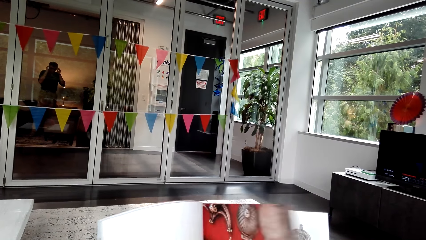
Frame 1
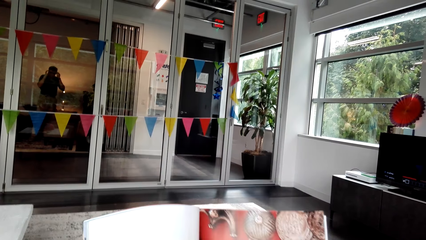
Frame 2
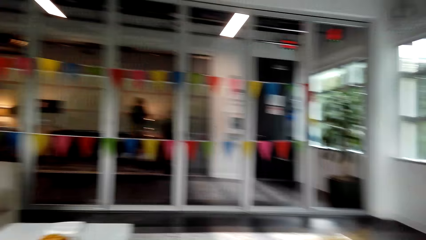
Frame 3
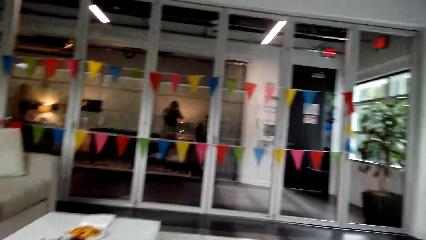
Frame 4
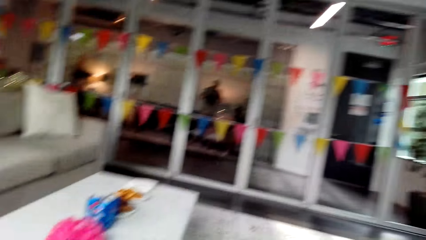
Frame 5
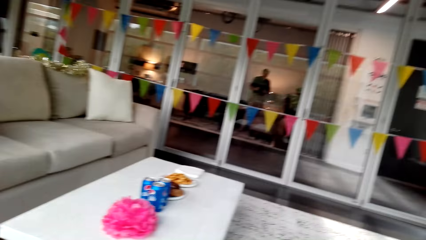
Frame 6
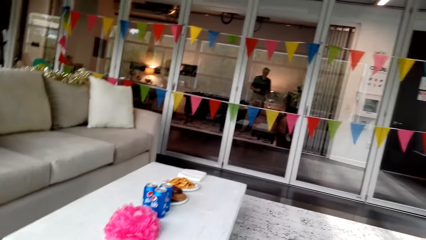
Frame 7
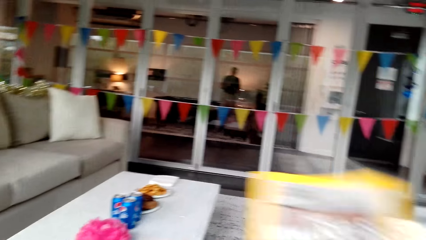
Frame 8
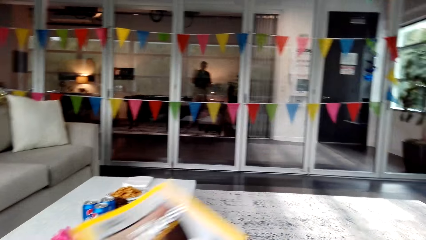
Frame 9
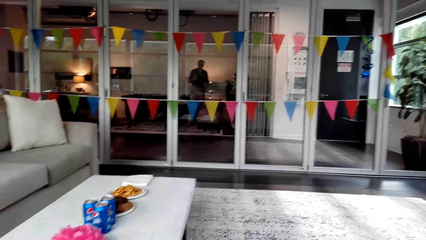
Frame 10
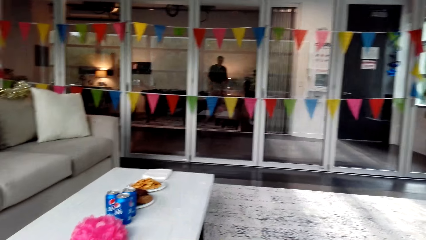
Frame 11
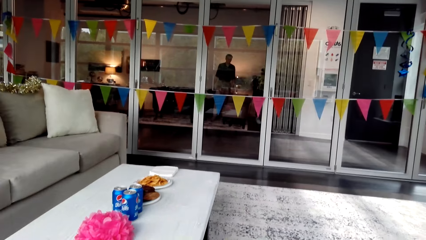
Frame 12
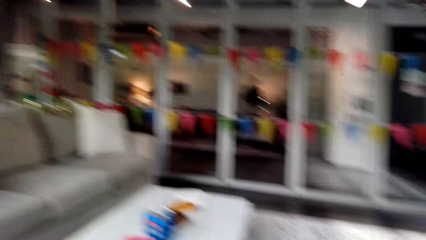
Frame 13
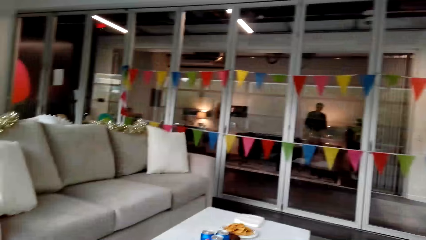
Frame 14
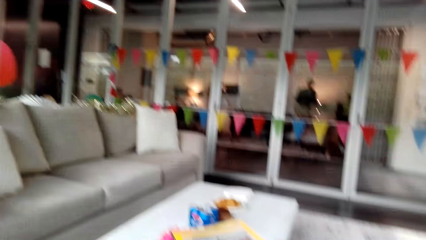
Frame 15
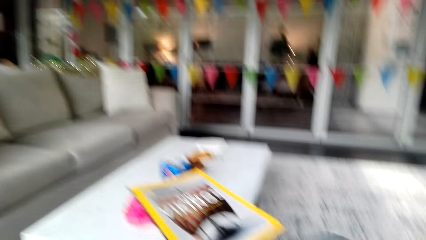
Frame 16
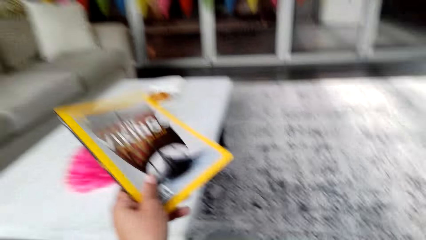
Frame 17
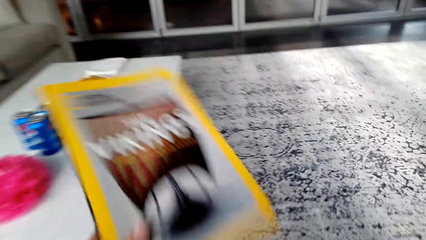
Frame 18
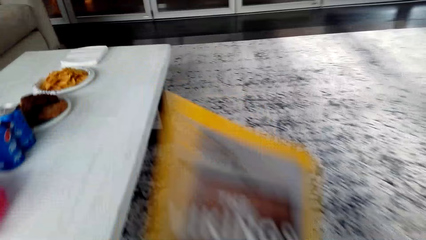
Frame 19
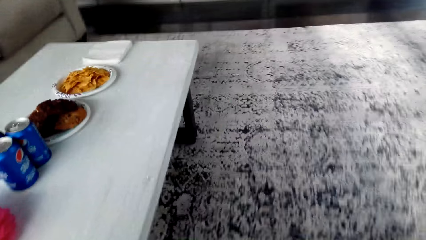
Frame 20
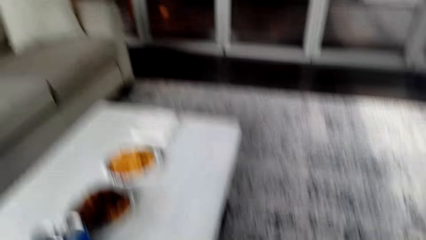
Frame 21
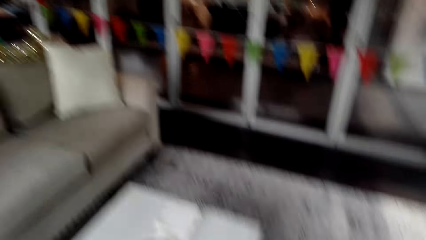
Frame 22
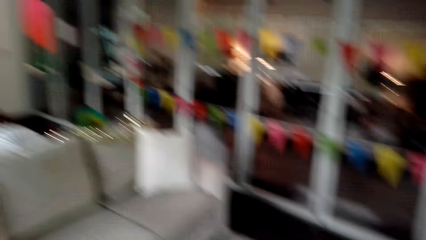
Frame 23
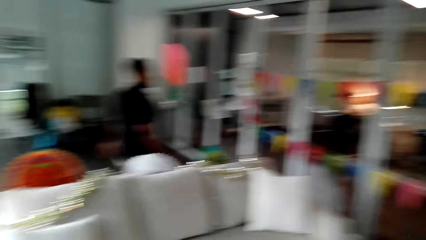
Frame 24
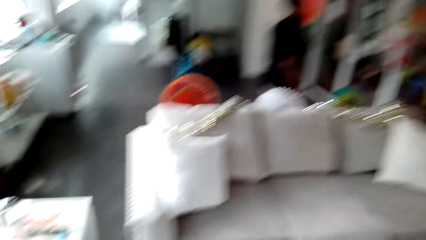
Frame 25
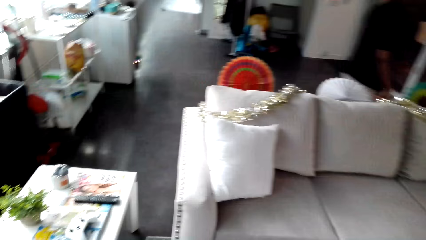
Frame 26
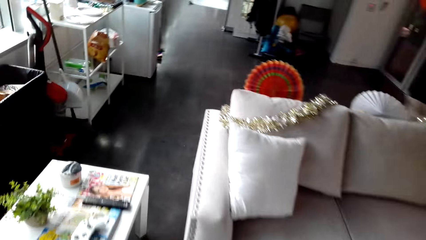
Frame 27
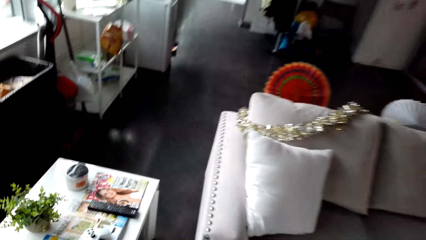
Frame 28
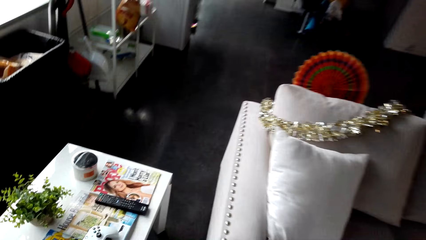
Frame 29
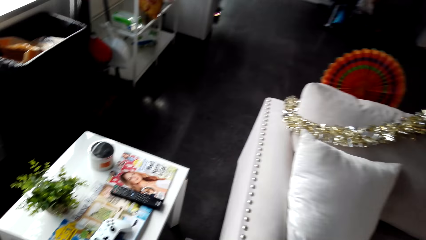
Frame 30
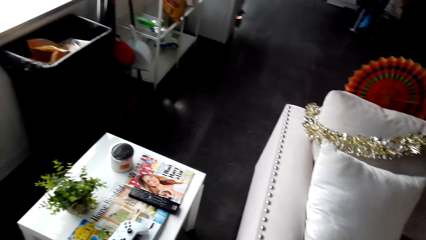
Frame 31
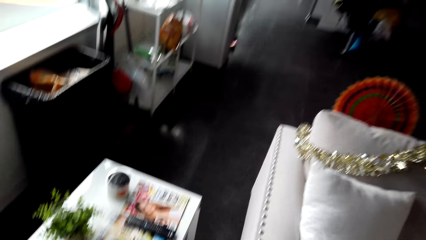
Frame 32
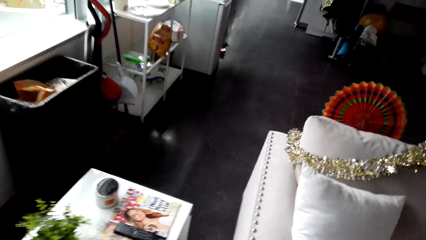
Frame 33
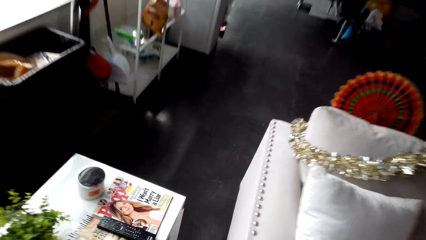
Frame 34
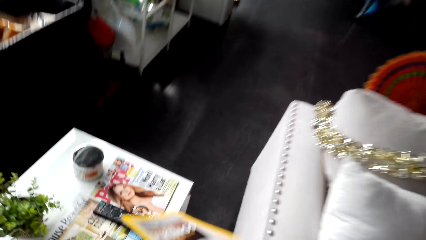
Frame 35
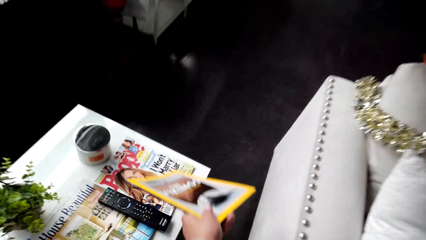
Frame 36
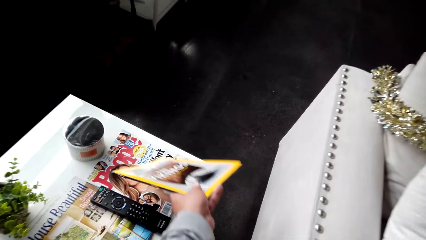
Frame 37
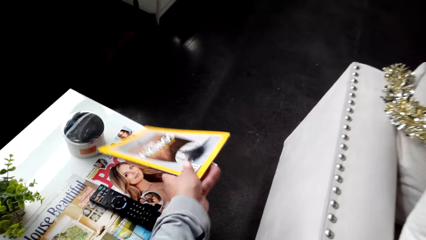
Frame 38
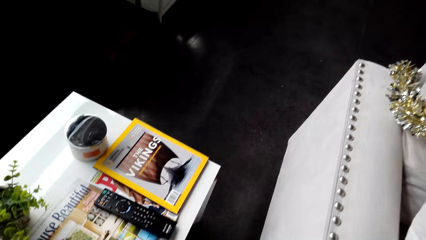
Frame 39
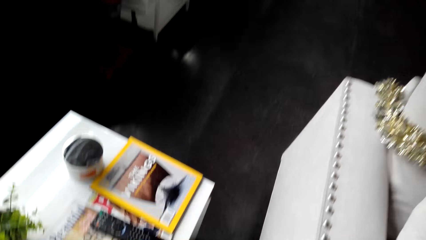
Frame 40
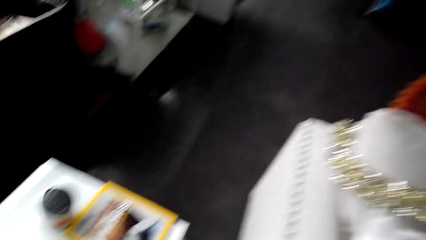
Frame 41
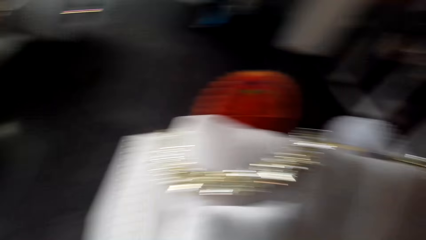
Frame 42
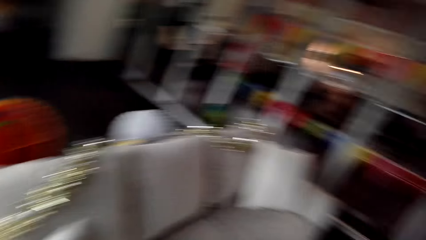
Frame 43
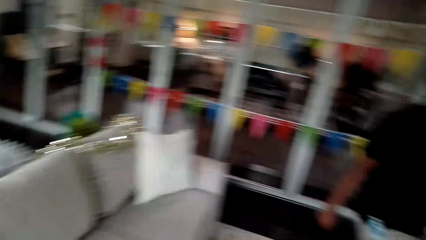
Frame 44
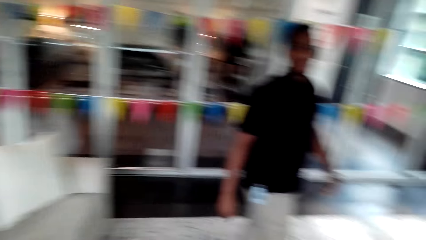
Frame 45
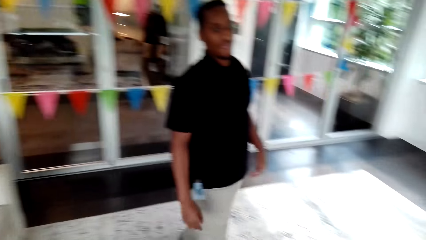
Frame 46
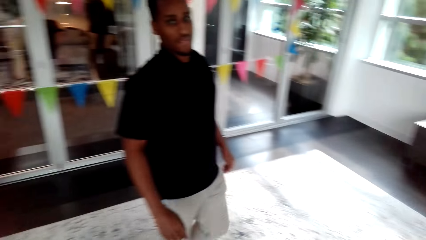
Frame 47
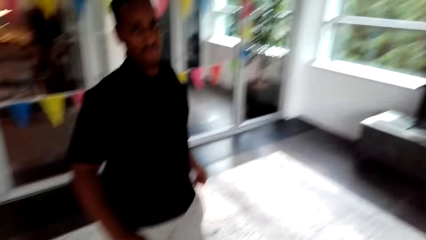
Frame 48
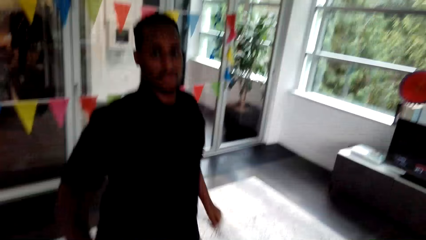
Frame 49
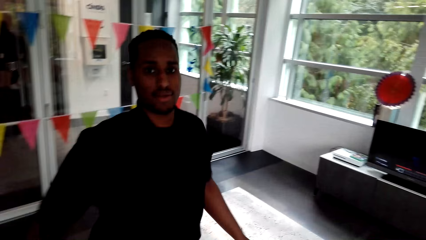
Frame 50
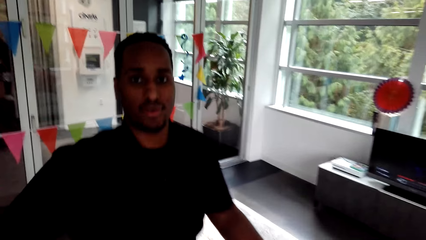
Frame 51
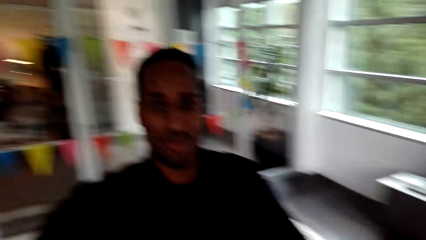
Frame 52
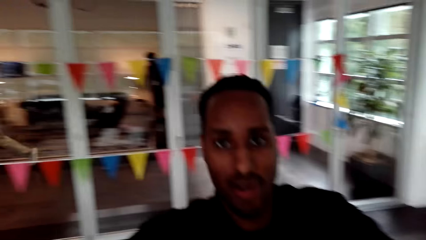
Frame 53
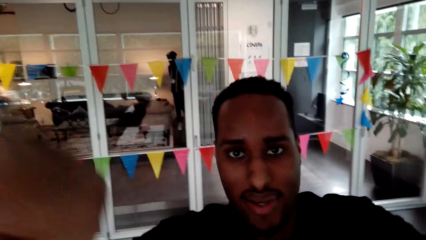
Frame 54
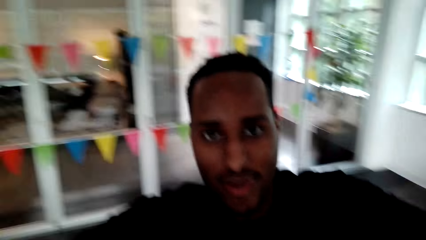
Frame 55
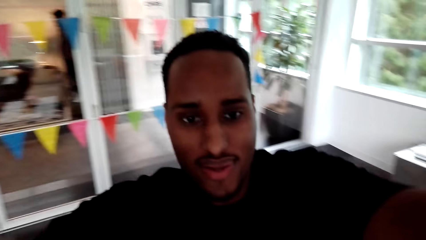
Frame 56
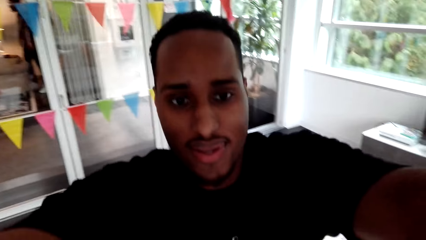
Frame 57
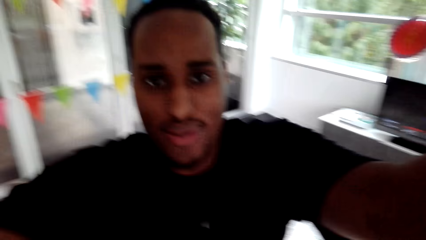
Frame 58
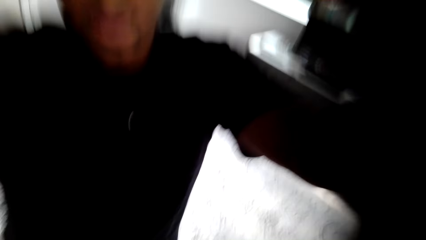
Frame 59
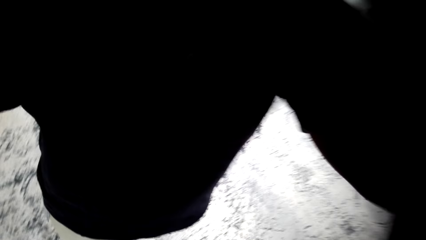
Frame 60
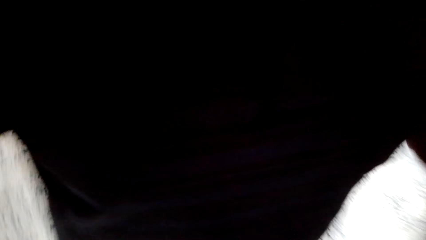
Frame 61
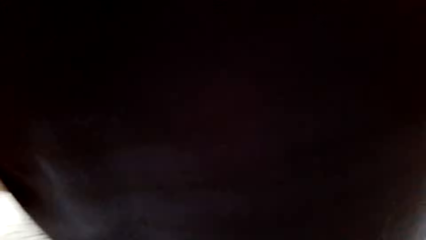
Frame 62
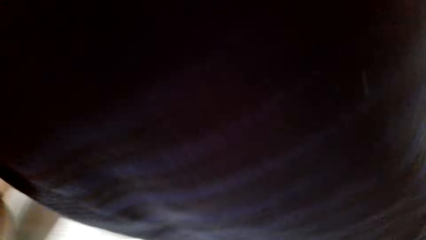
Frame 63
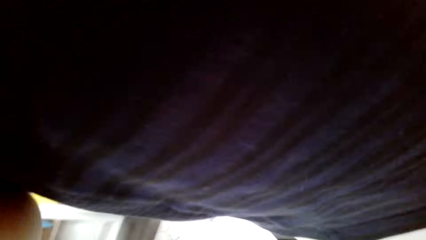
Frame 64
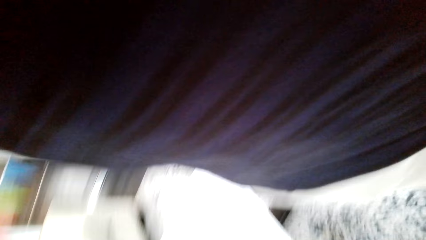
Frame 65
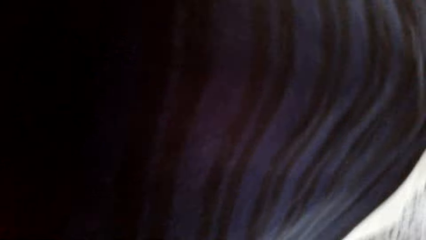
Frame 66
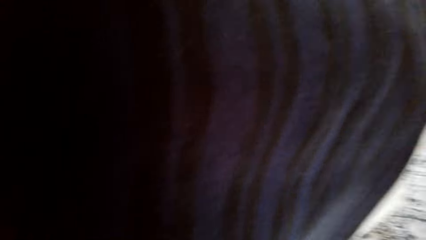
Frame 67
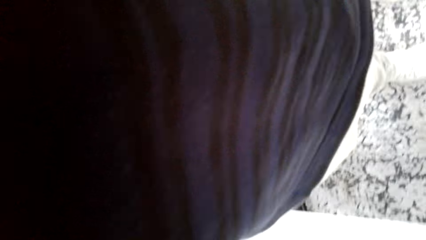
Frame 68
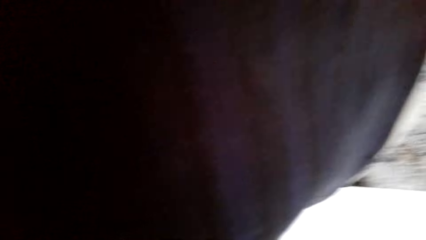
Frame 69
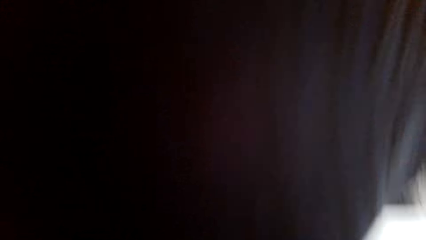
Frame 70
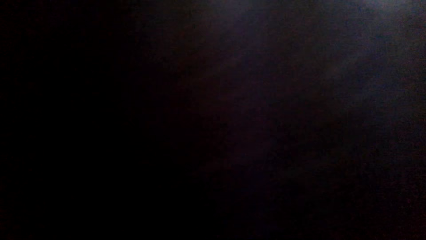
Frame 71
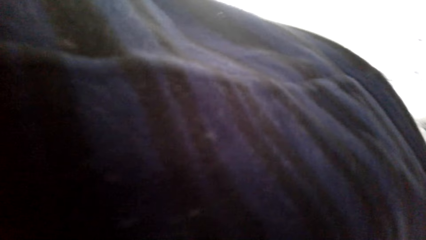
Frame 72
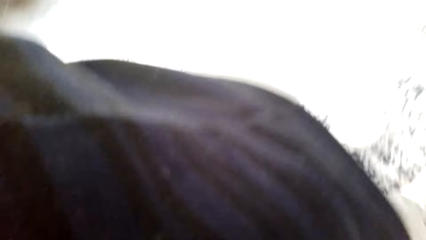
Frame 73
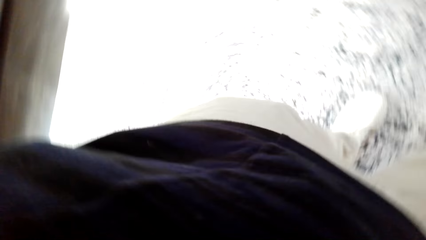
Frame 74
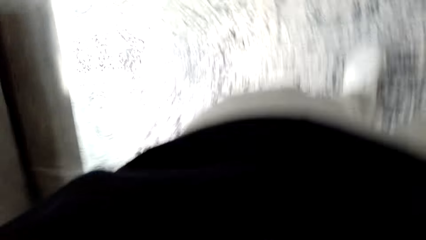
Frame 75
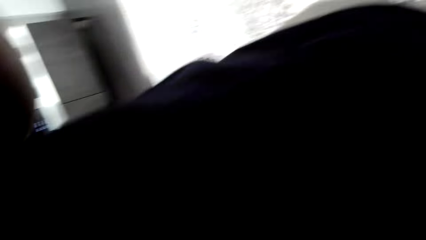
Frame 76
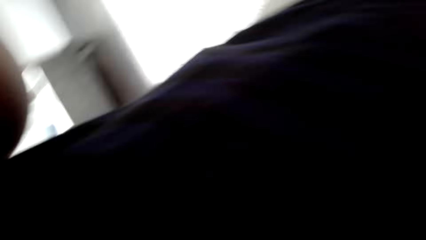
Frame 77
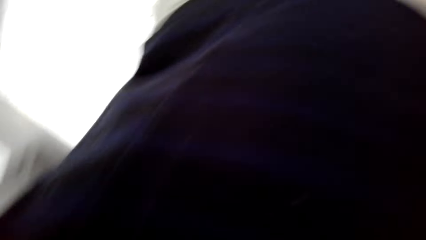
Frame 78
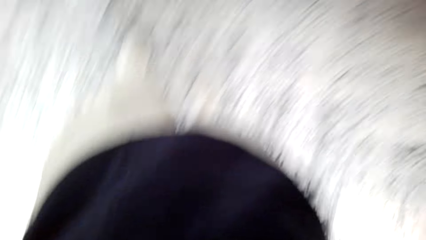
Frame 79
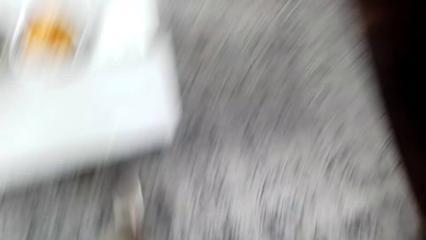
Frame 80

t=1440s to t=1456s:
The camera wearer looks aside. They move the magazine, hold the magazine and stand up. They pick up a book. A man walks. The camera wearer walks. They look around. They put the magazine on top of another magazine at the table. The man moves towards the camera wearer. The camera wearer talks to the man. The man takes the camera from the camera wearer. The man lifts up his hands. The man moves the camera. The man wears the camera. The camera wearer wears the camera.
